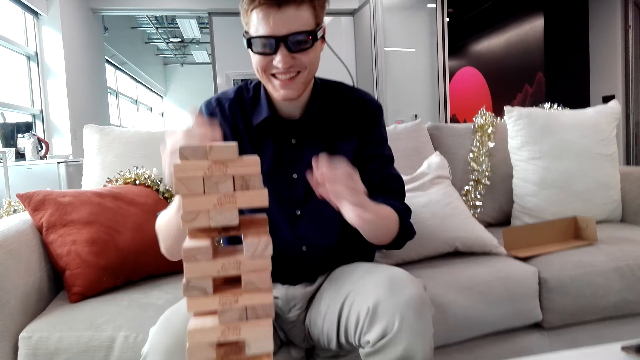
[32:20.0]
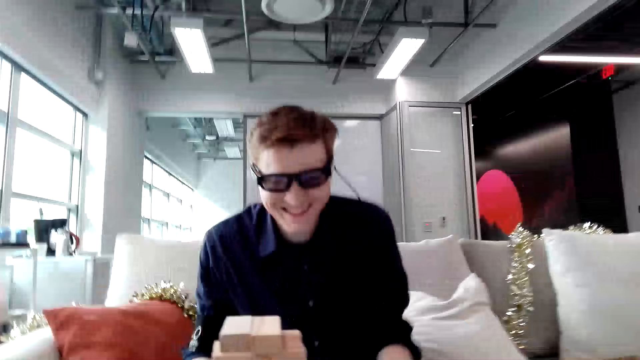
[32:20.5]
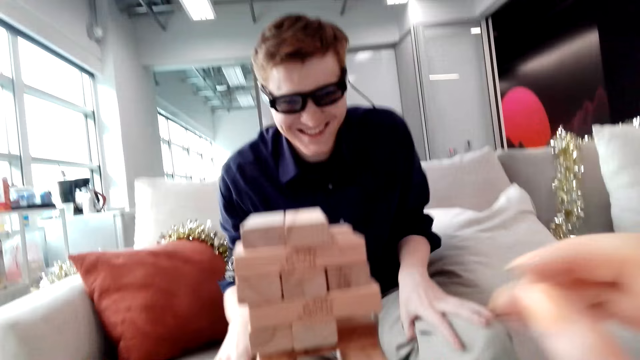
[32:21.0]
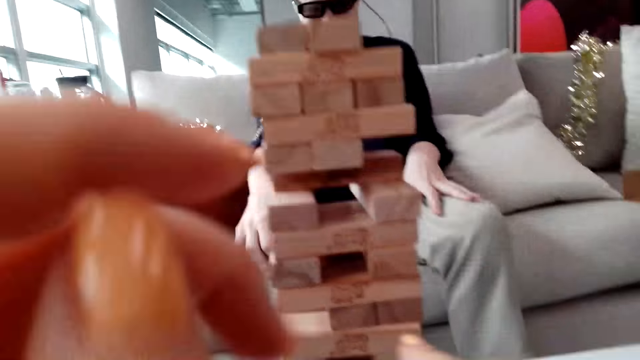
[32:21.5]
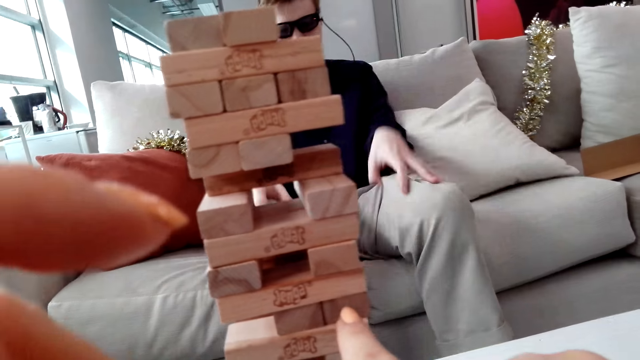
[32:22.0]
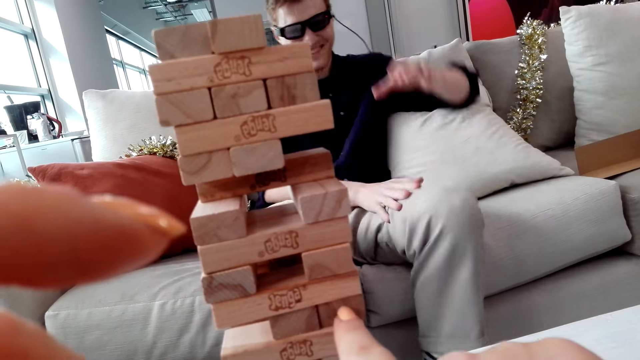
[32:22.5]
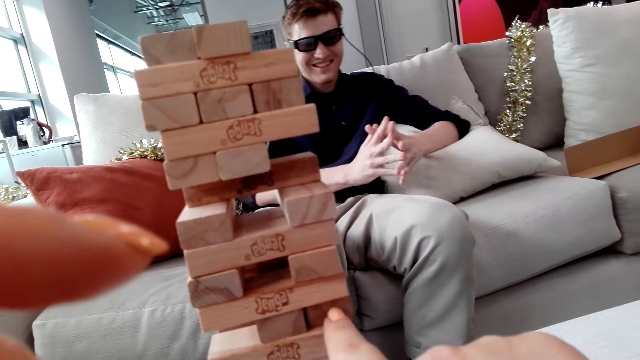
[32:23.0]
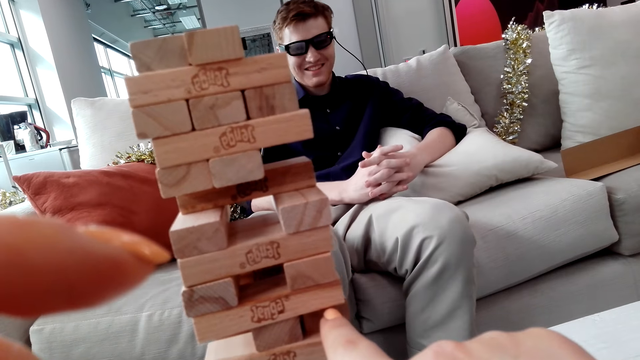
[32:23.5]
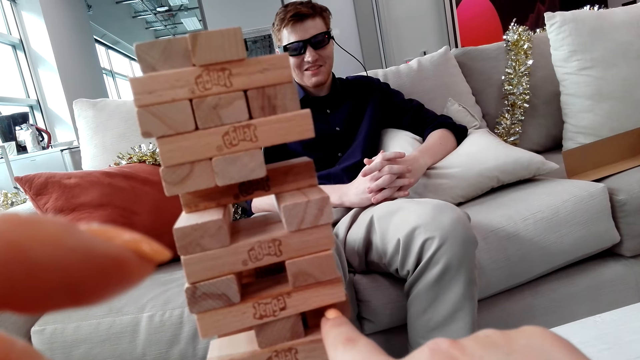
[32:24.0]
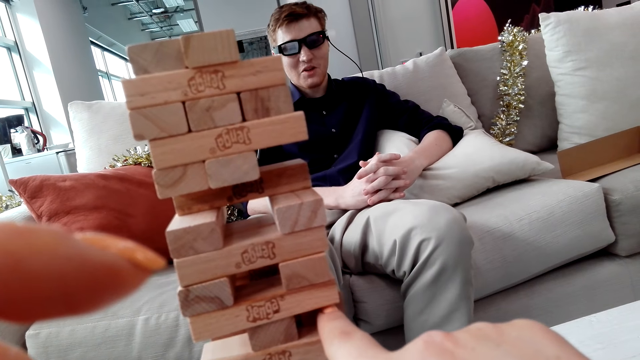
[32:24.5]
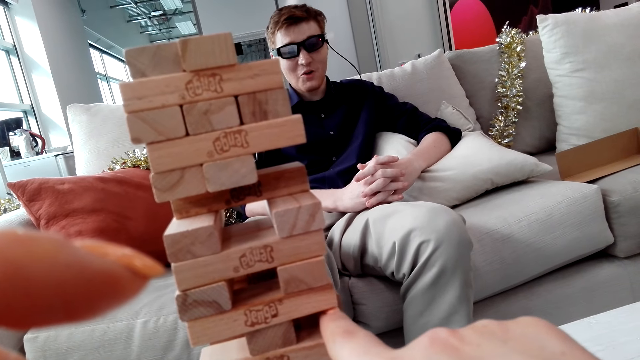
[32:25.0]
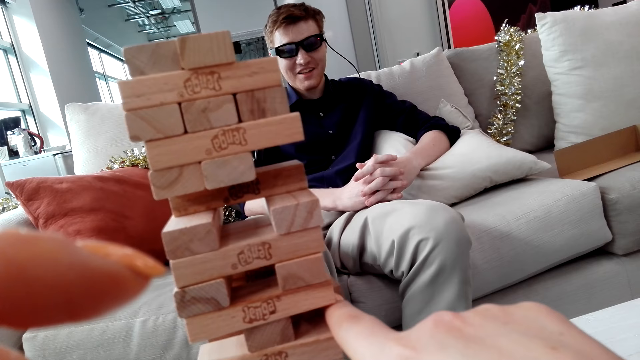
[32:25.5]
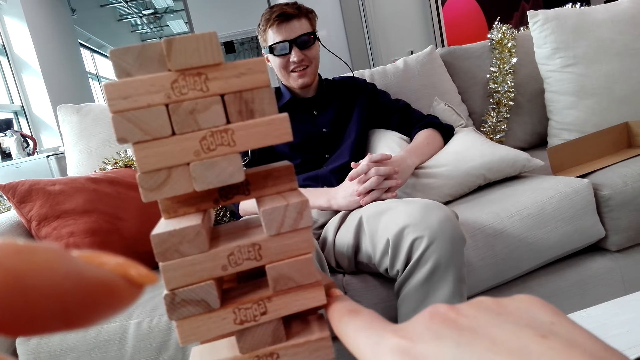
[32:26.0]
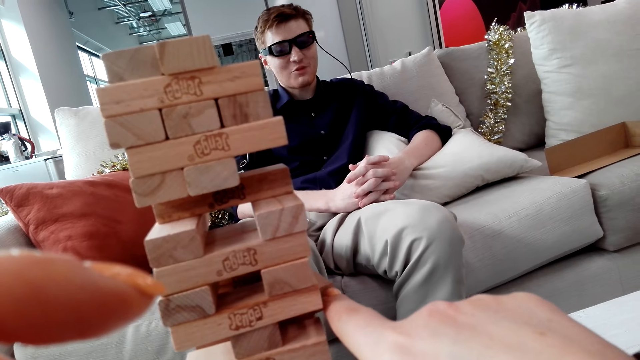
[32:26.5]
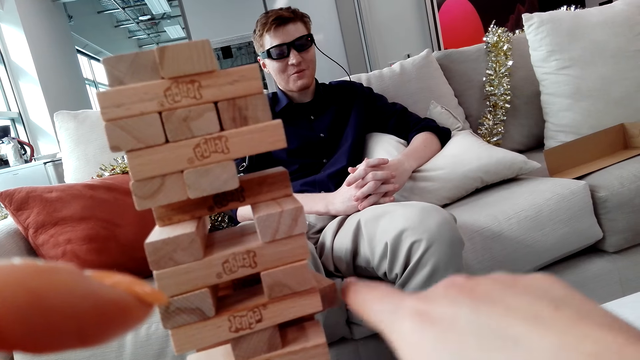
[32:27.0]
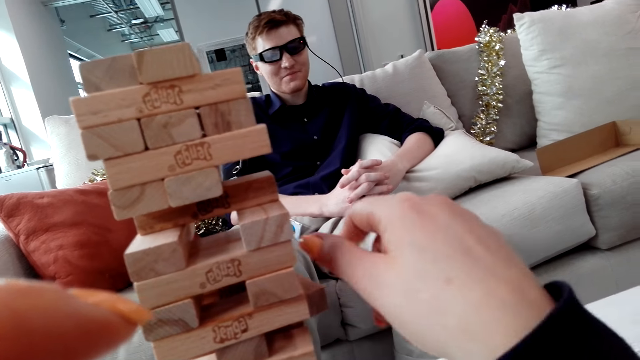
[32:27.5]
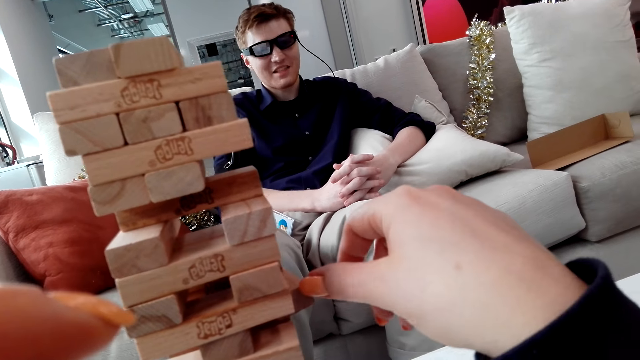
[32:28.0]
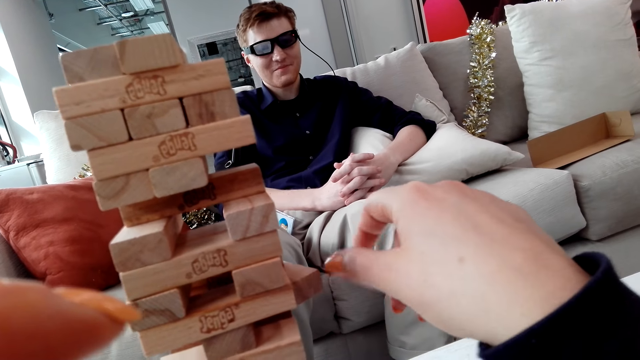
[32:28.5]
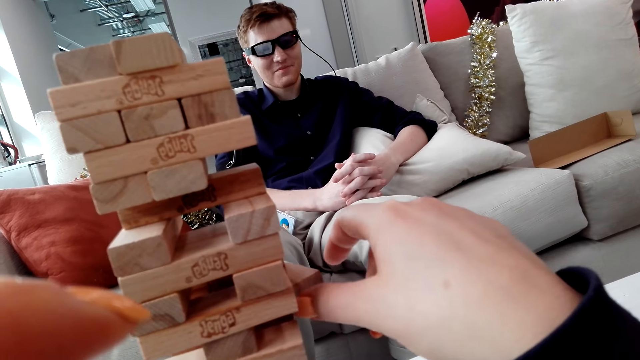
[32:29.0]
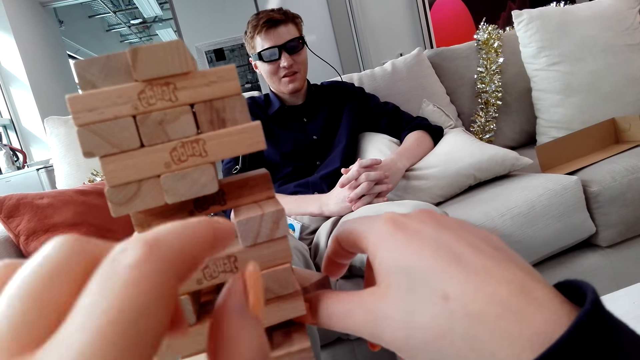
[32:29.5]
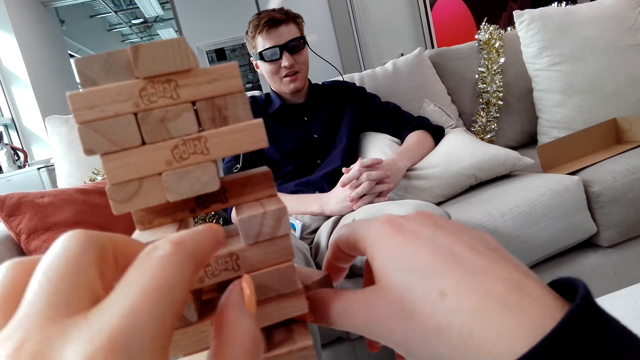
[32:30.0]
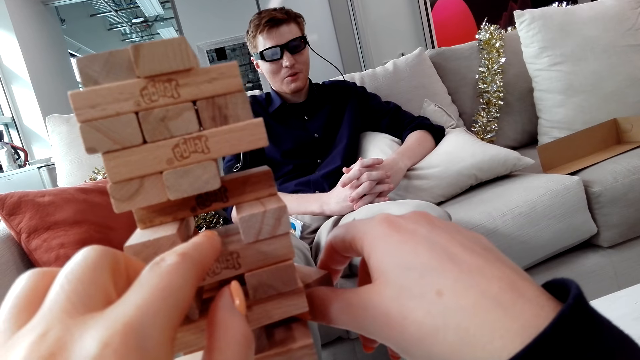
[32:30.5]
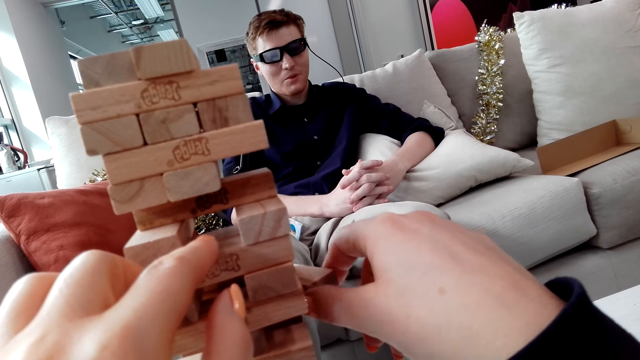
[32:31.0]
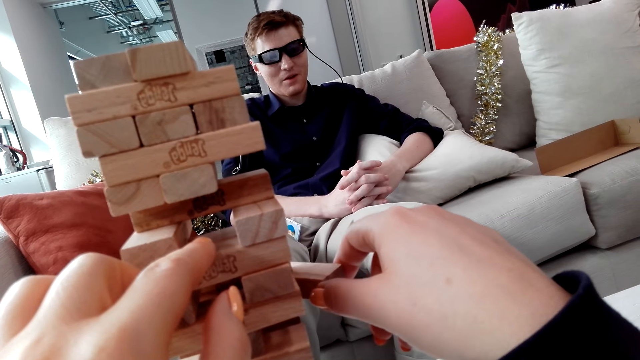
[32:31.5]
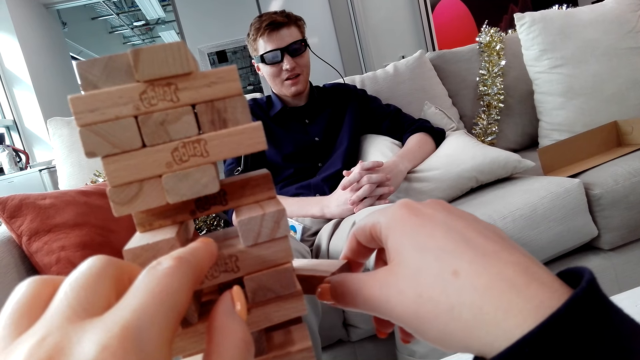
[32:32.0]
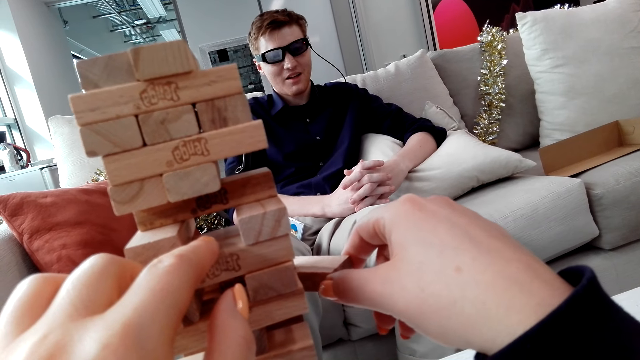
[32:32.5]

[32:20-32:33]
The camera wearer pushes a Jenga block. They remove the Jenga block. They push the Jenga block again.

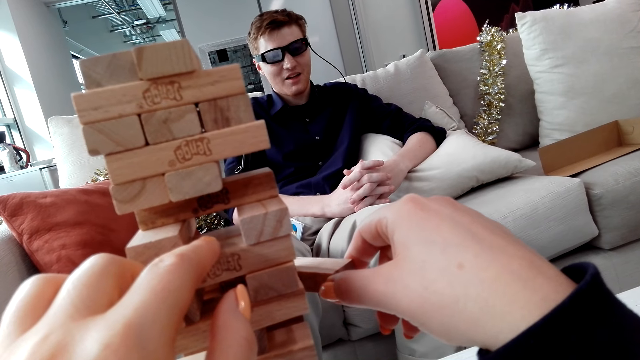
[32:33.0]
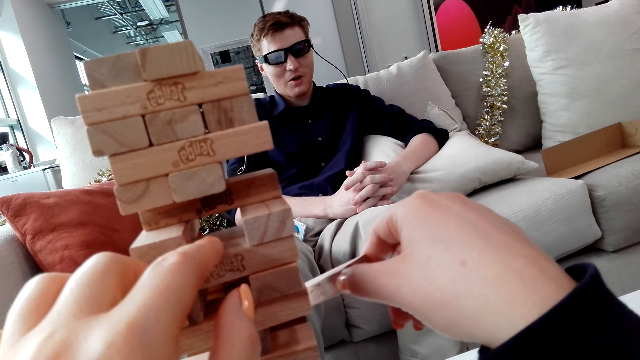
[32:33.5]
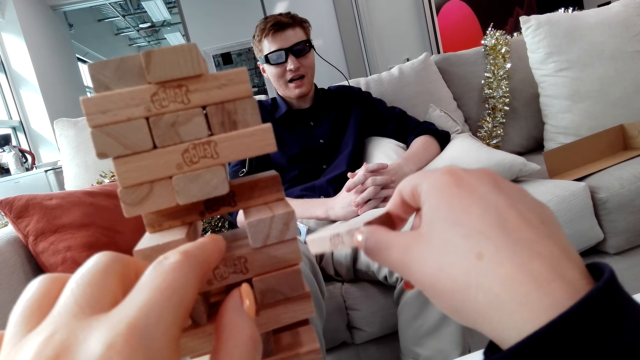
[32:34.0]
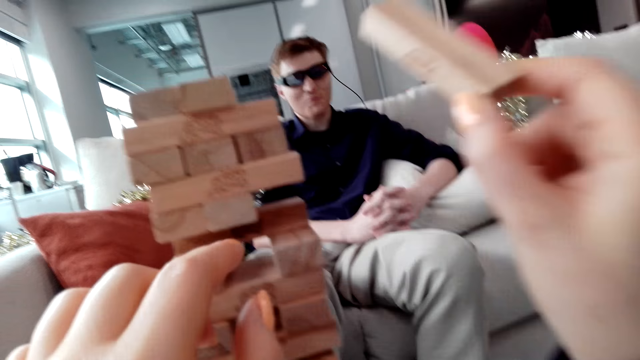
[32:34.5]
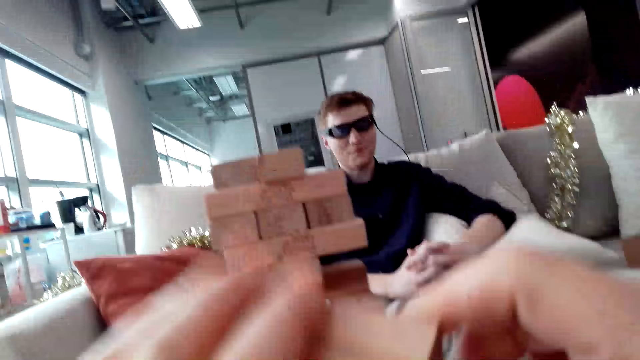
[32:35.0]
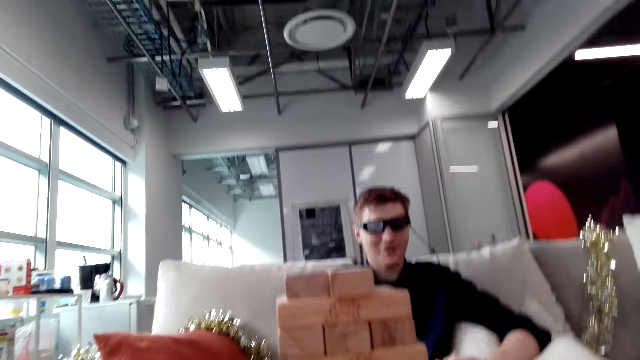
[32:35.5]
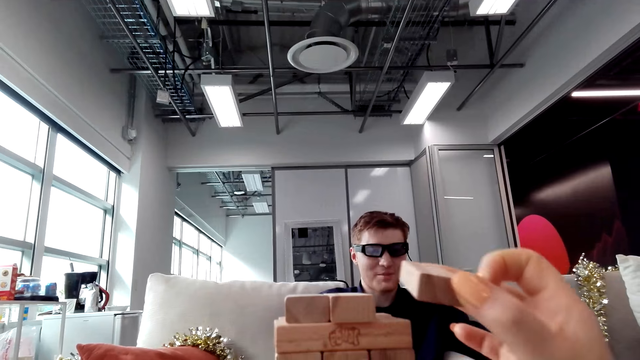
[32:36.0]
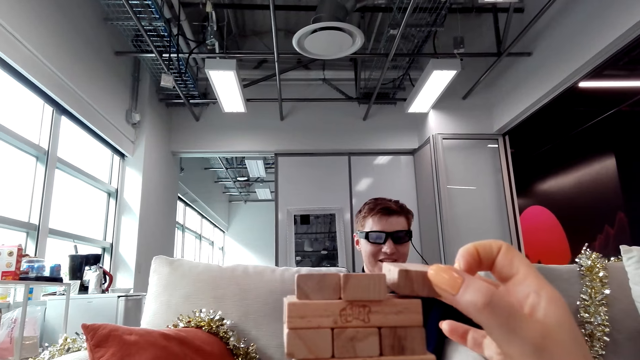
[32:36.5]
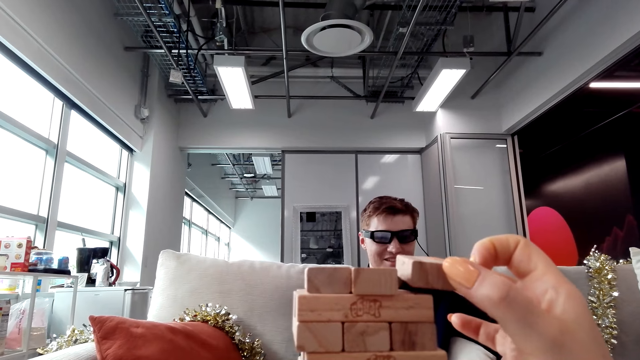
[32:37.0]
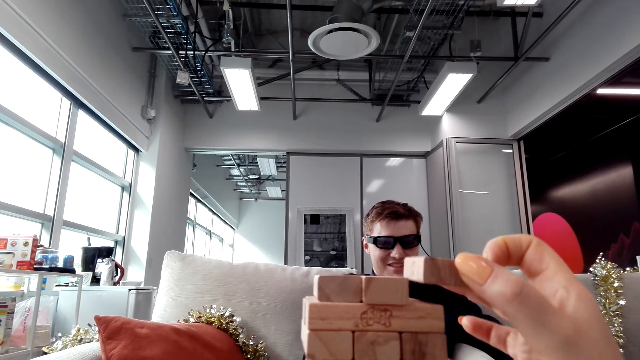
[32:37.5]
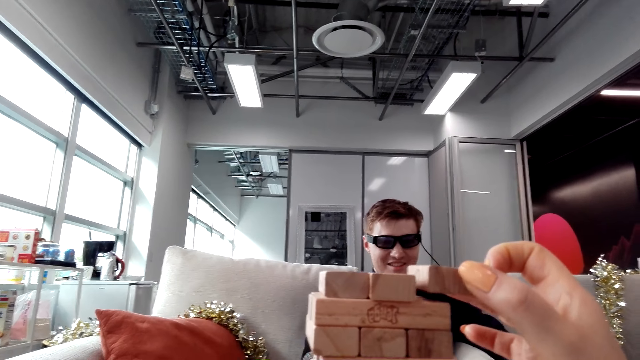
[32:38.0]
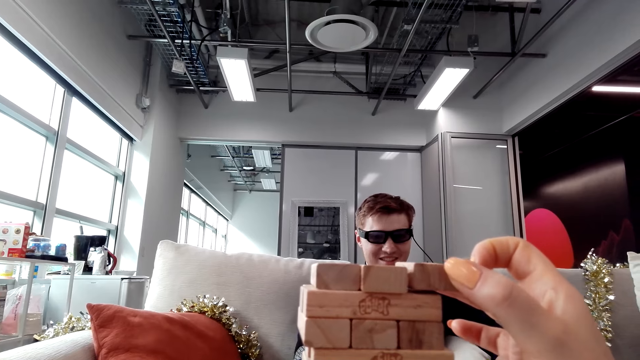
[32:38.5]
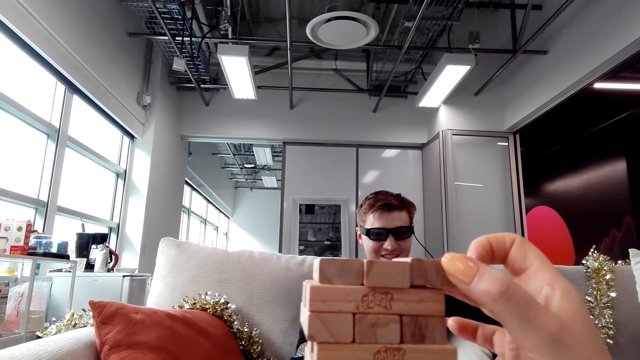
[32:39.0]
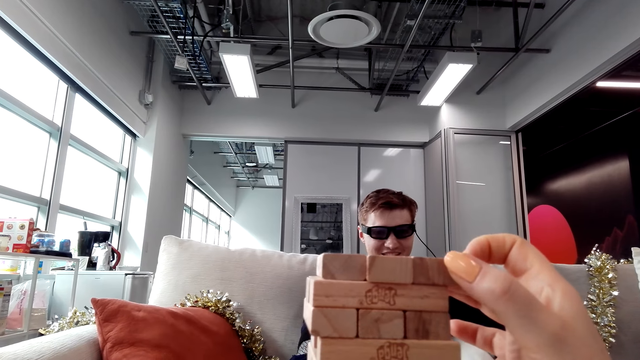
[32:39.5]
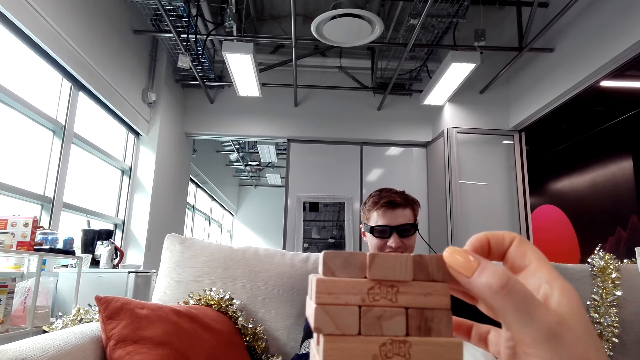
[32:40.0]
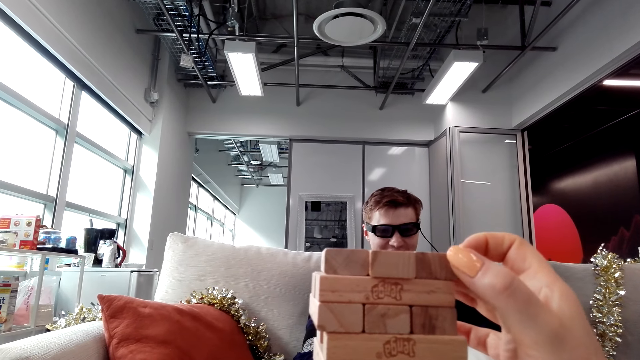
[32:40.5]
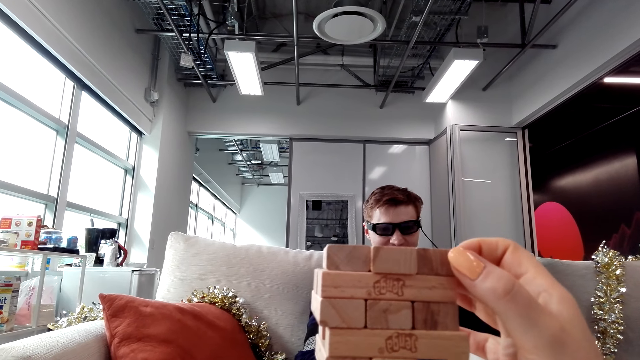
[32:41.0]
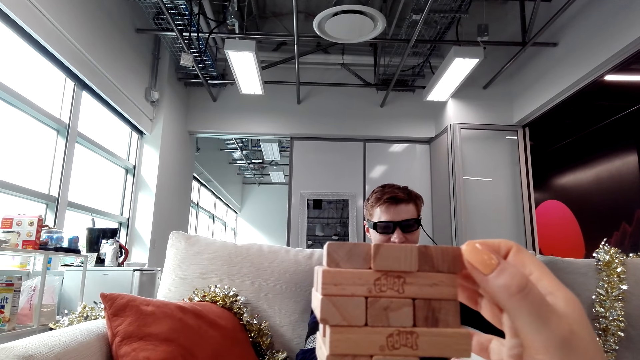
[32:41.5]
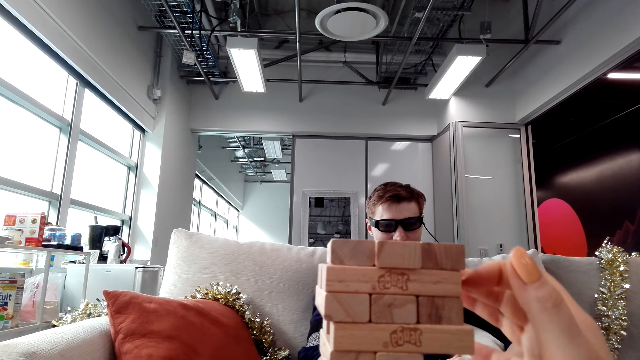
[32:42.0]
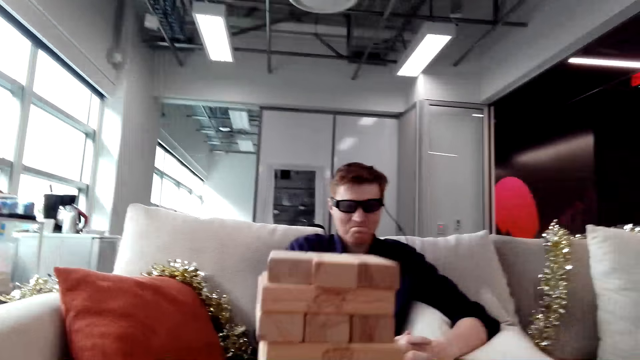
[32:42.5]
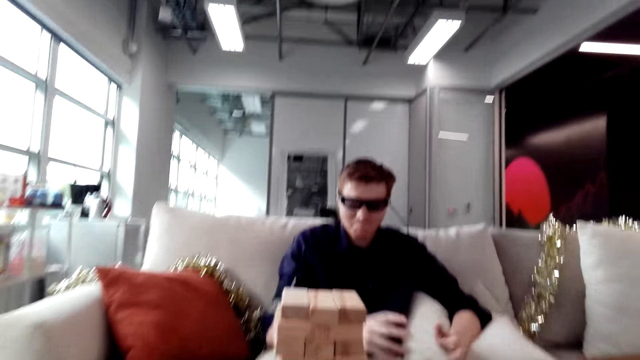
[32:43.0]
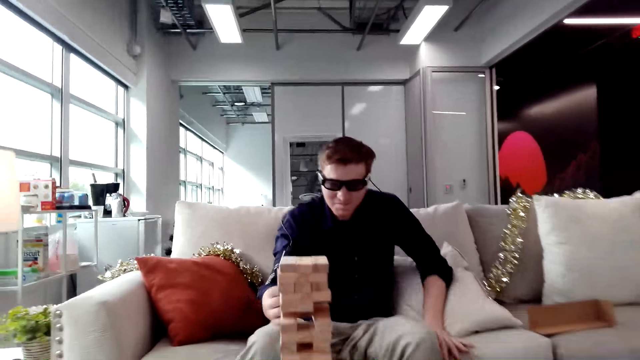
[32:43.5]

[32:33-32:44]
The camera wearer picks up a Jenga block. They put the Jenga block on a tower.
